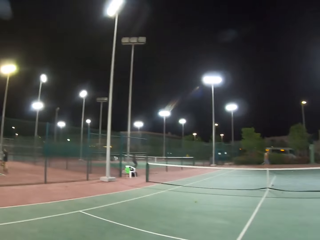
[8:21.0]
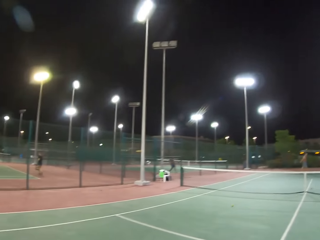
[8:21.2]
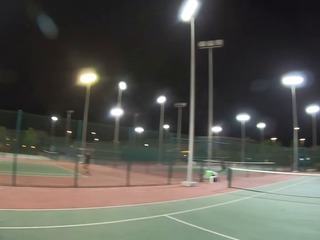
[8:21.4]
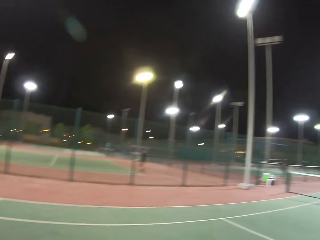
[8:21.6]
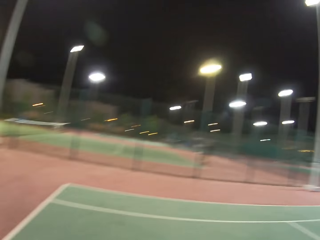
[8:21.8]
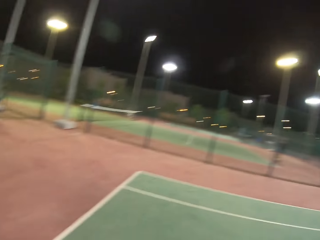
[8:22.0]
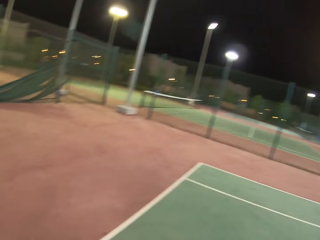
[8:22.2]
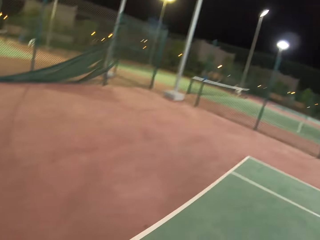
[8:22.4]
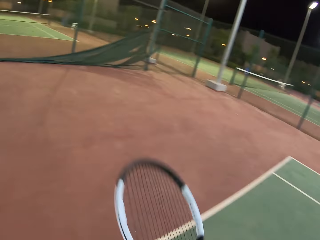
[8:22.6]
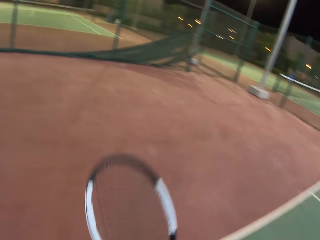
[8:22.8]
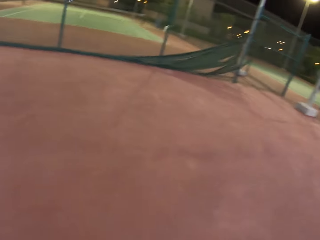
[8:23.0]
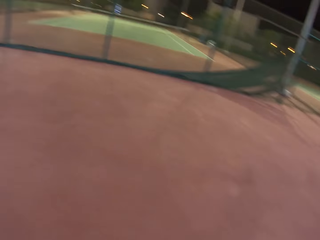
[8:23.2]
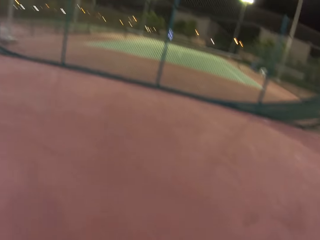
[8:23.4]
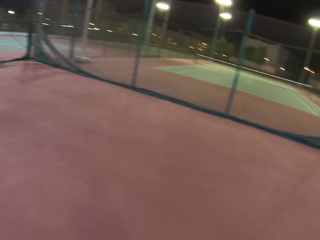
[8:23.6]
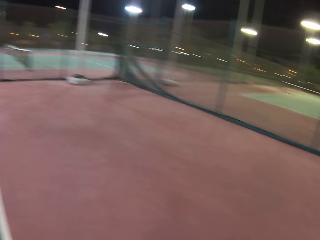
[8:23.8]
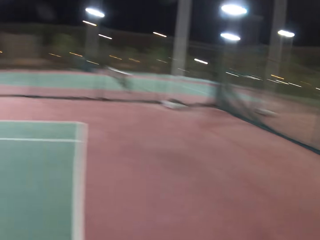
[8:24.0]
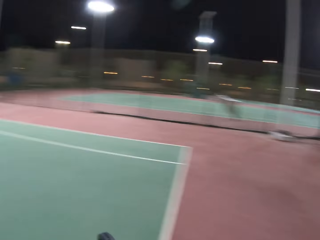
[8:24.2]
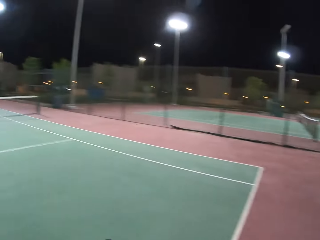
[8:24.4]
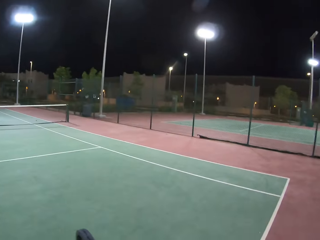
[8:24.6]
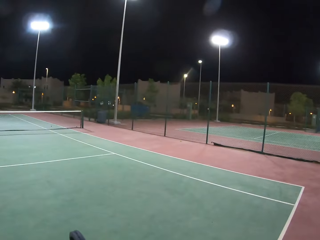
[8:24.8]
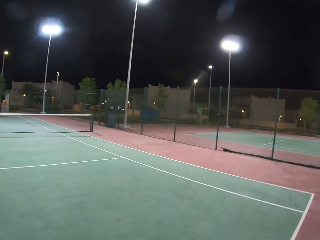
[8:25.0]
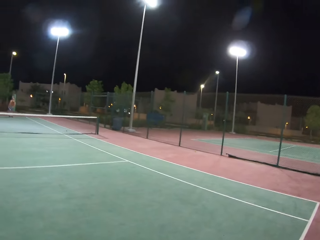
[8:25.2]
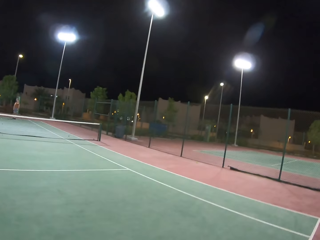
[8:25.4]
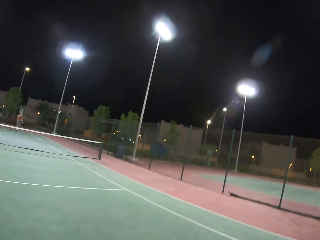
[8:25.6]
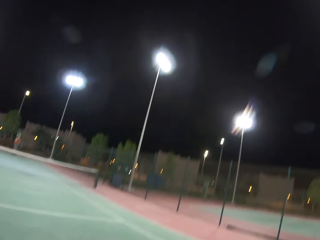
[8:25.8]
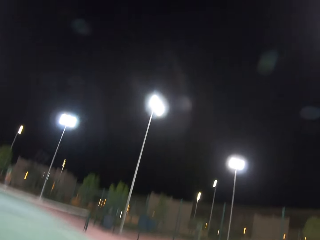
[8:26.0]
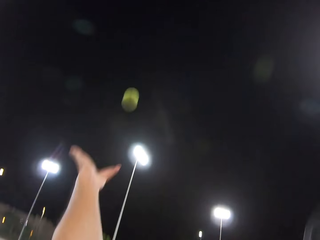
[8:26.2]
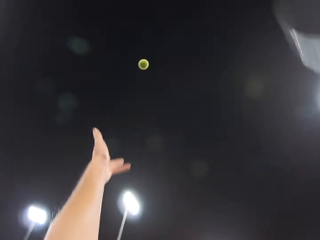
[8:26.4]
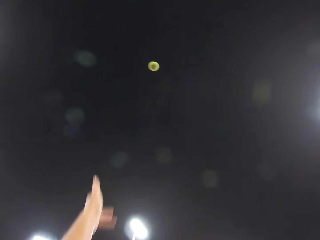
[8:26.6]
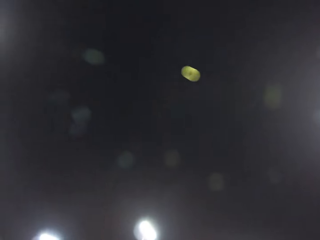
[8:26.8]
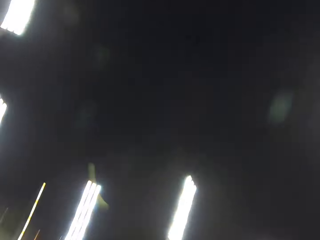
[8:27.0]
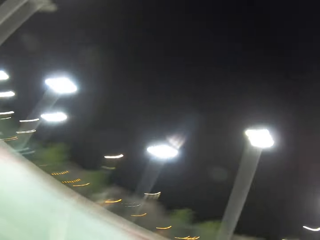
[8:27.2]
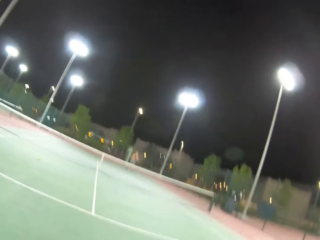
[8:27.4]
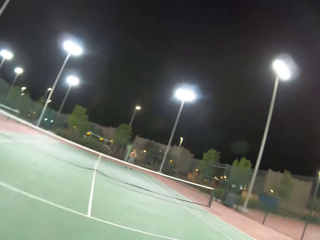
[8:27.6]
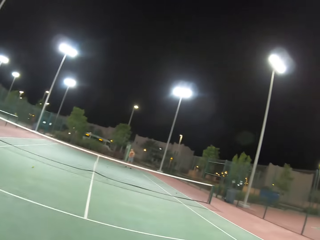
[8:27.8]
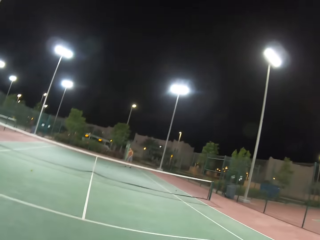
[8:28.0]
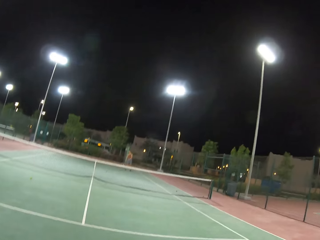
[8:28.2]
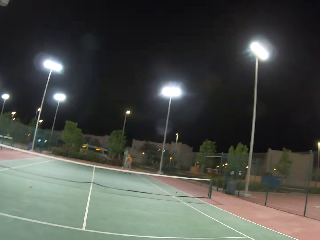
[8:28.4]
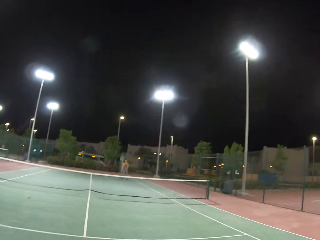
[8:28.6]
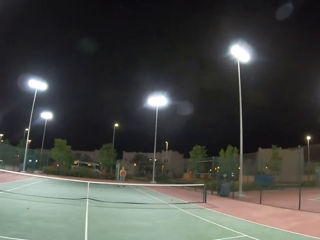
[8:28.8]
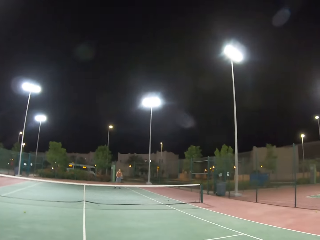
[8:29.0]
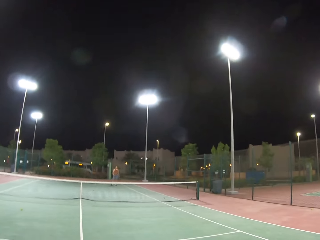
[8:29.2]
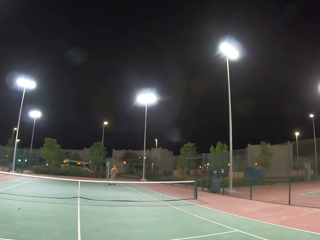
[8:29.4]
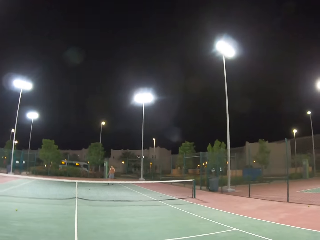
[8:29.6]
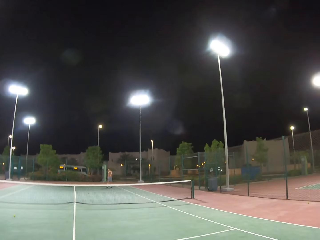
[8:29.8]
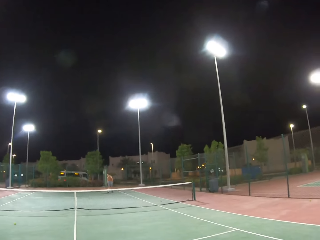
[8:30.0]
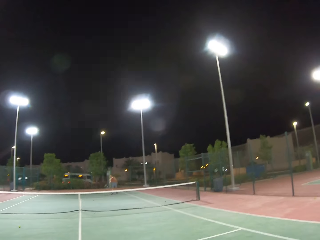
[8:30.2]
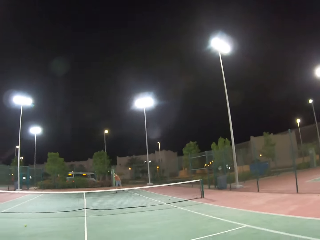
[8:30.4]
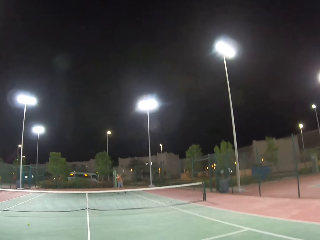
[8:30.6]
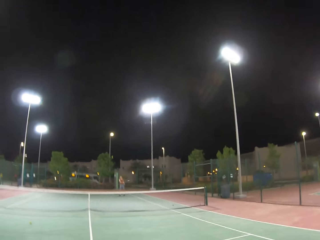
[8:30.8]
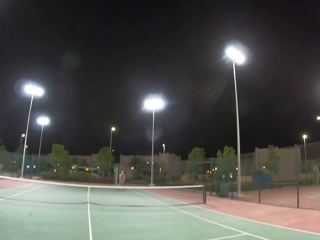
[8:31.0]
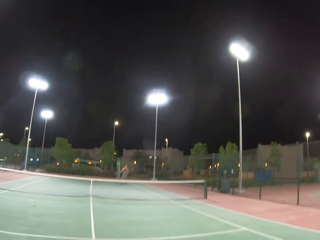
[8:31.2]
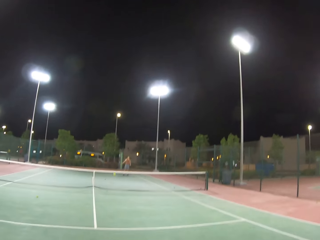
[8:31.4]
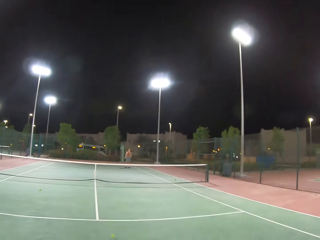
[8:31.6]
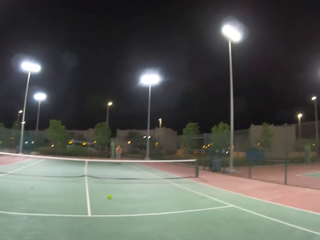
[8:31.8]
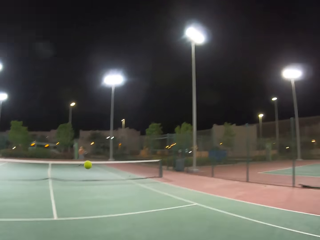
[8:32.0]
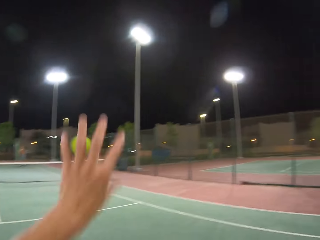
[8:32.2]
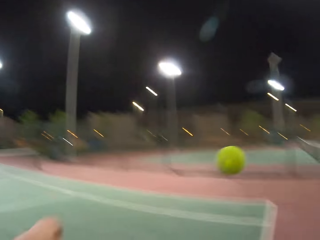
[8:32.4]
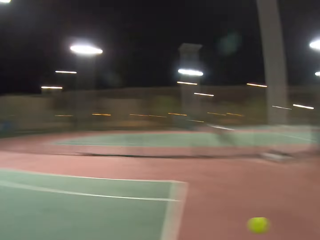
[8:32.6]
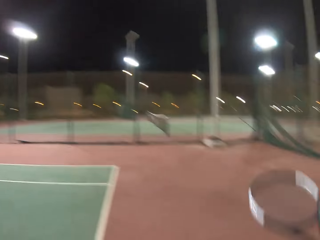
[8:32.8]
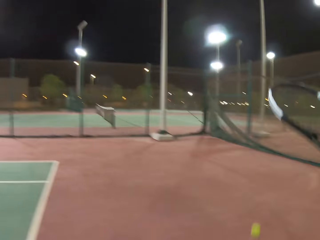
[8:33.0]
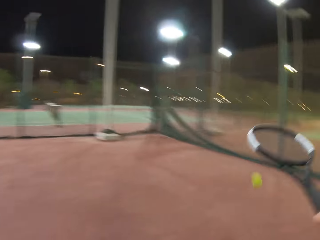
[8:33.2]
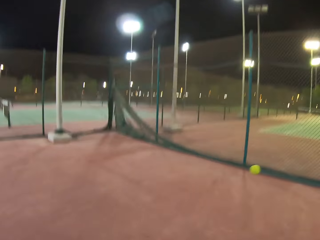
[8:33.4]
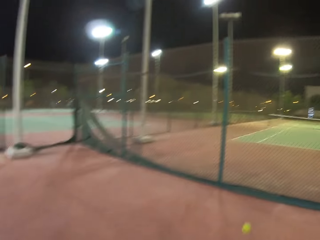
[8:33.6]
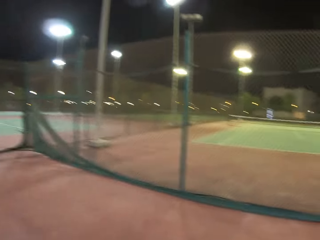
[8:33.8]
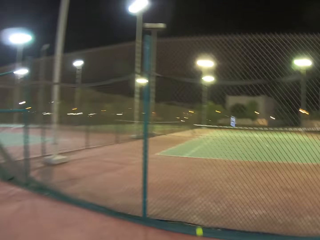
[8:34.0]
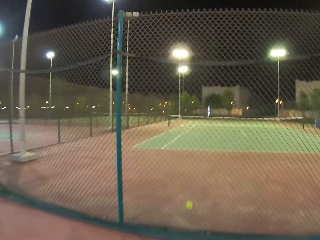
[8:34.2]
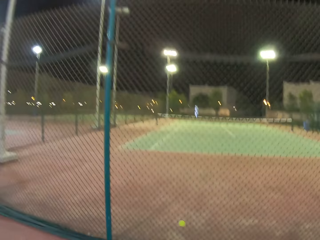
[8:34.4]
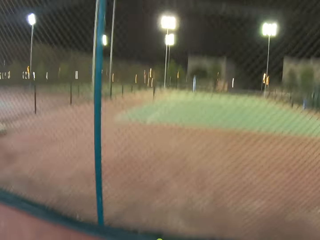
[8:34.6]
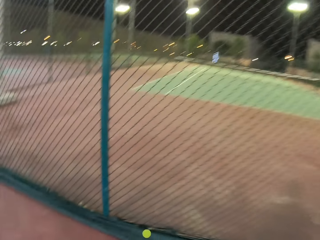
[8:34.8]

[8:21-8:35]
The camera wearer walks around the tennis court and dribbles a tennis ball. They play tennis with a man. The man looks around the tennis court. The camera wearer looks around the tennis court. The man throws the tennis ball. The camera wearer moves their hand. They dribble the tennis ball.

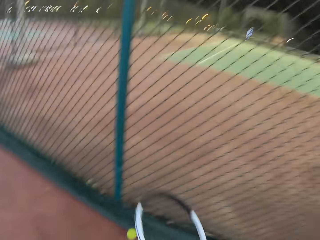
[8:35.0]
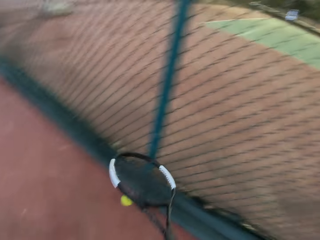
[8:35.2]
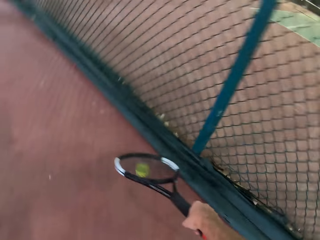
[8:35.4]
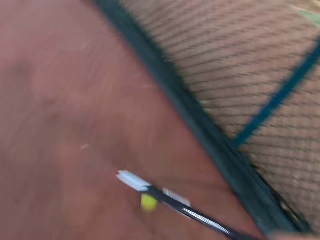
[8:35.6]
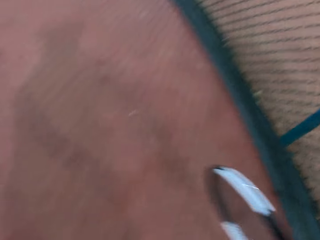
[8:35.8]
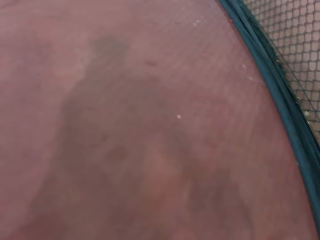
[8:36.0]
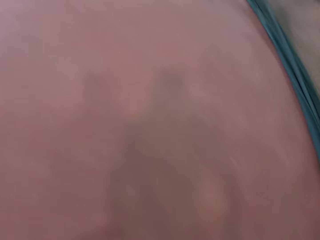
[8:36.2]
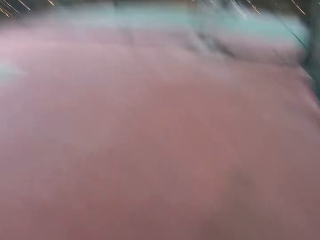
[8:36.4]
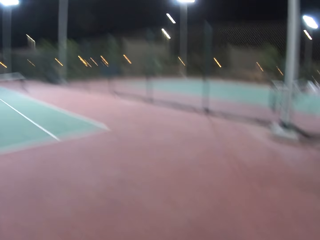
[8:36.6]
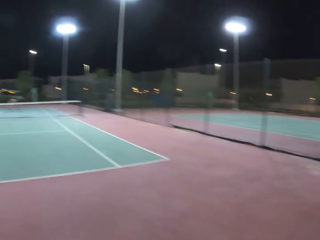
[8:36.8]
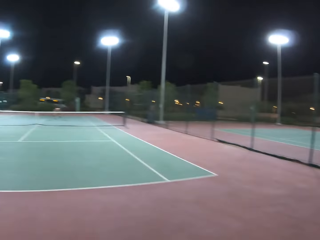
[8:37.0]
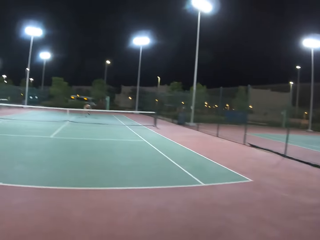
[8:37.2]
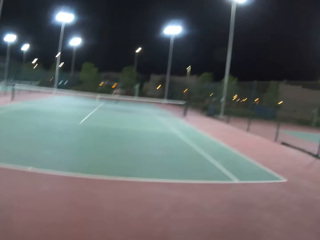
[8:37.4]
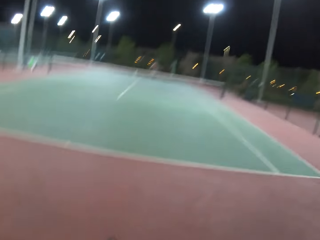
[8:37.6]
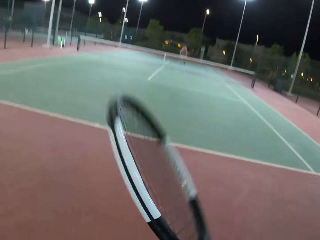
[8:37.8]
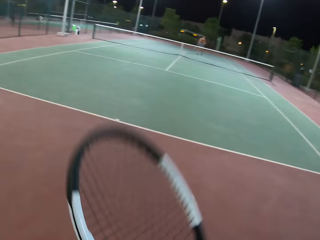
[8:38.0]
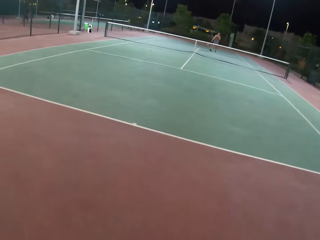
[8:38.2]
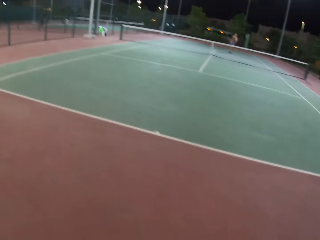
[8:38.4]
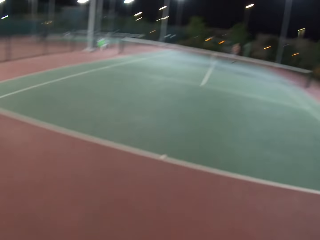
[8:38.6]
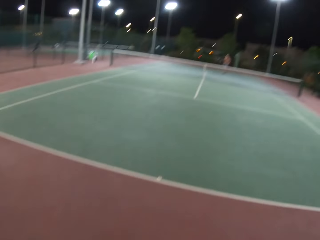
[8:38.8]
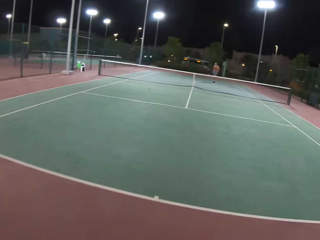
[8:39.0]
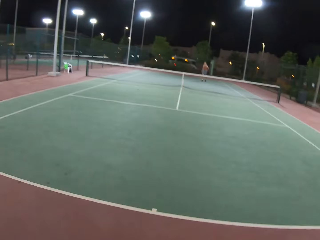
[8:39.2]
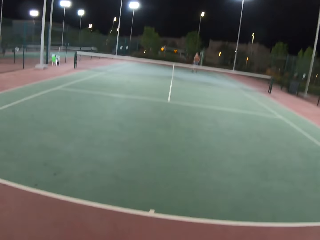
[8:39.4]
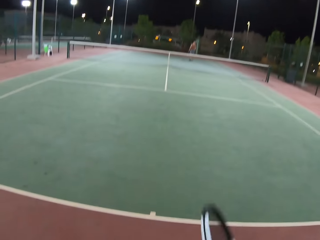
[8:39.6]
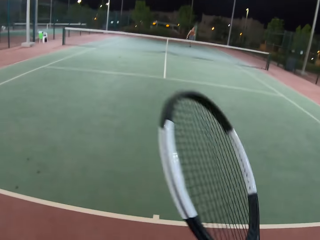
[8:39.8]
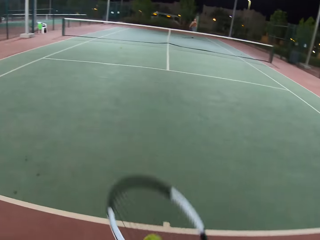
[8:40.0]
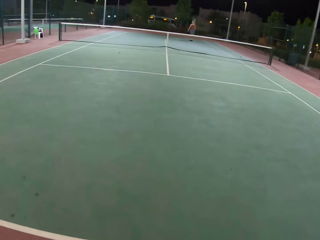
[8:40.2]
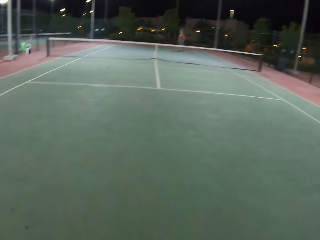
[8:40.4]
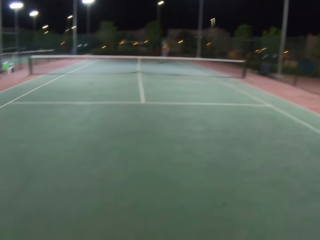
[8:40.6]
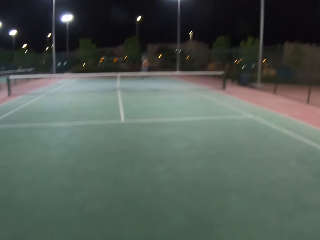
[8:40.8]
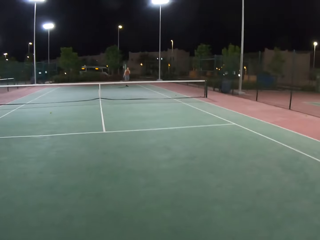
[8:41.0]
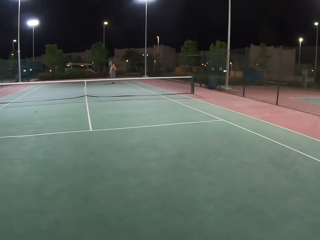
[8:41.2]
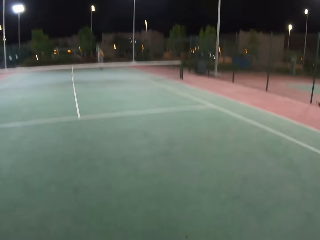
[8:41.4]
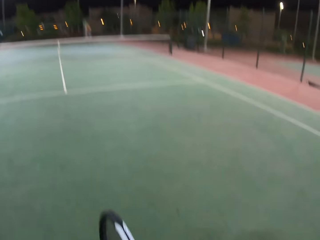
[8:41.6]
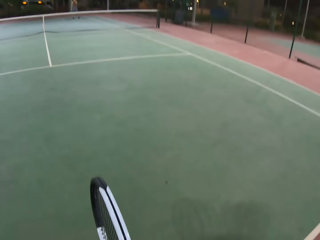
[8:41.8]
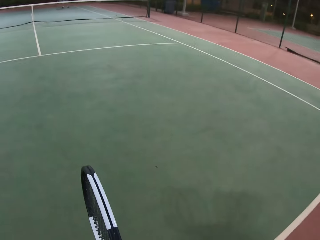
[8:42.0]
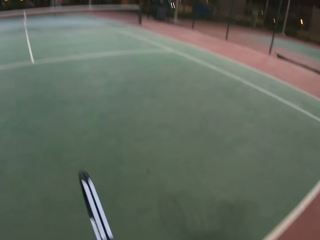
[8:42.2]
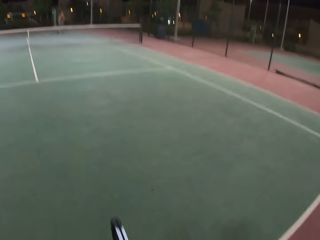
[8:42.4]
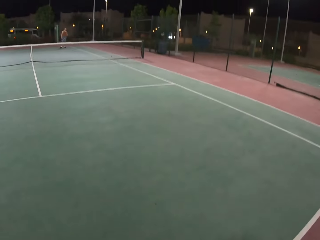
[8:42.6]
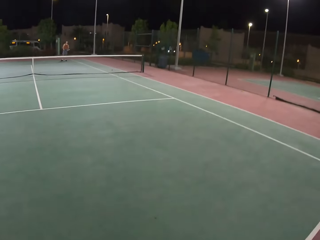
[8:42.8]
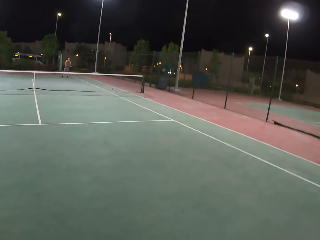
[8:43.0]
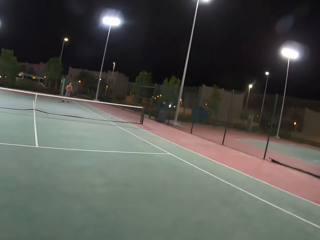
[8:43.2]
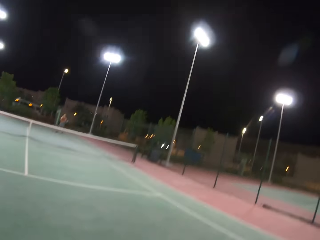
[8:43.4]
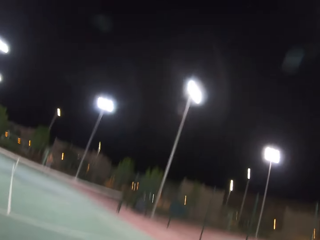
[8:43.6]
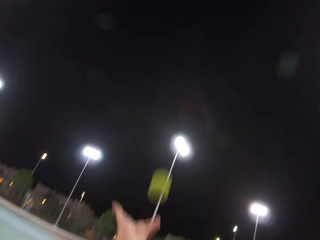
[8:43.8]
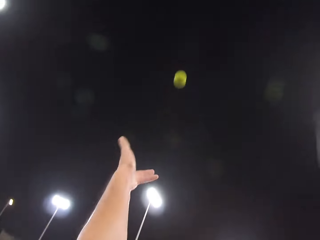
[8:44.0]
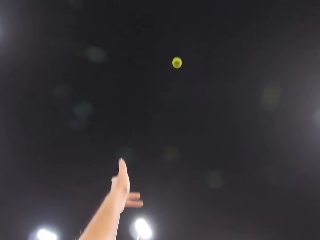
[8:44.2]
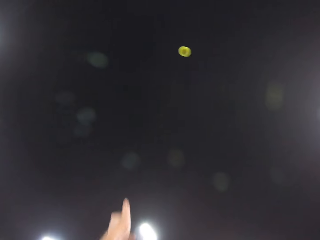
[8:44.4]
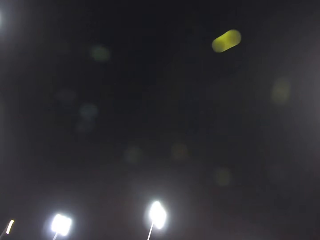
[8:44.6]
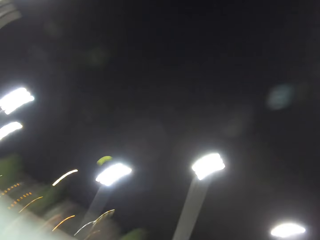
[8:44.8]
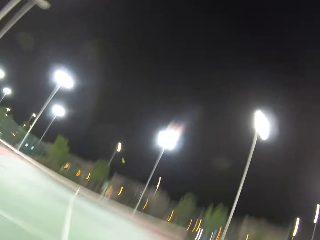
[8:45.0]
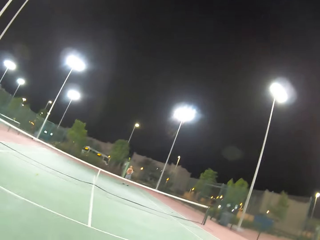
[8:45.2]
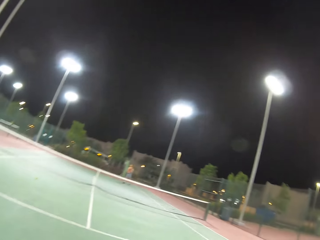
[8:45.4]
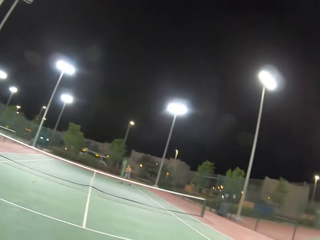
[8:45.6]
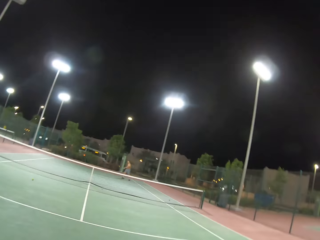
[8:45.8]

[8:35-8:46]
The camera wearer picks a badminton from the ground. They walk in the field. They play tennis with a man.
